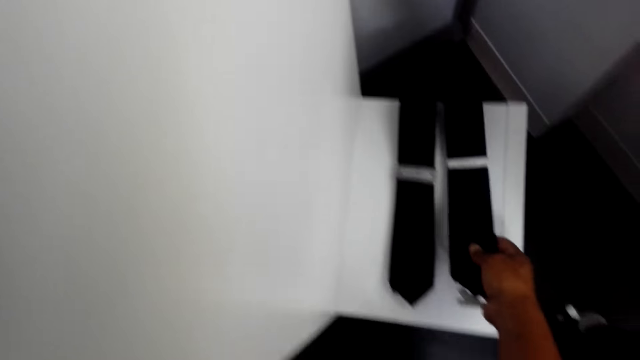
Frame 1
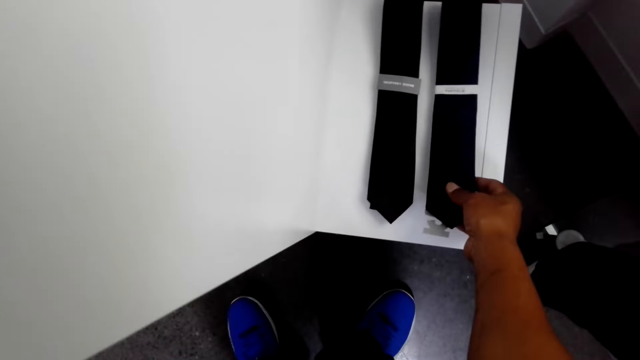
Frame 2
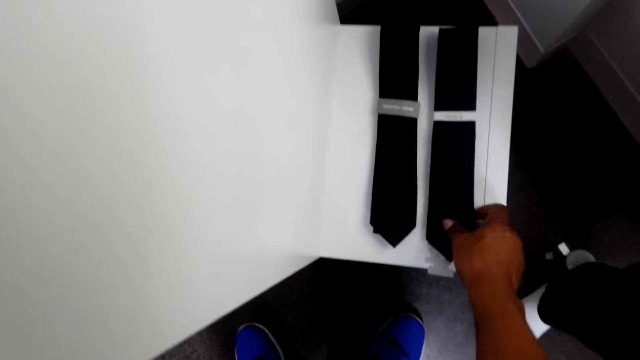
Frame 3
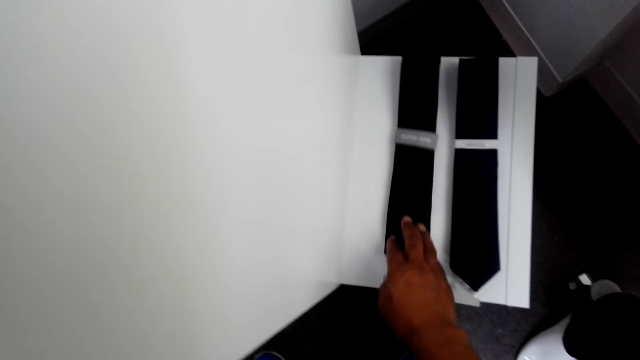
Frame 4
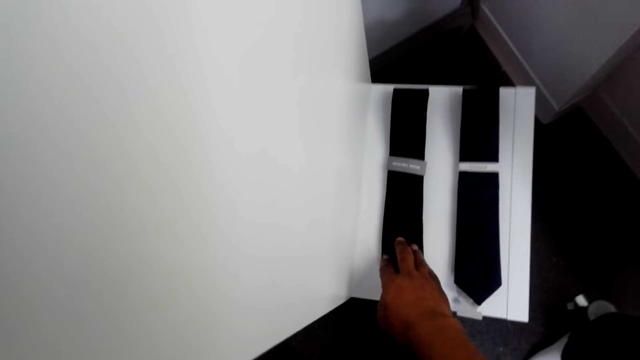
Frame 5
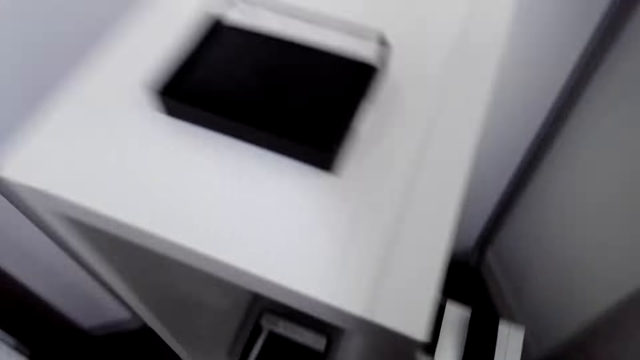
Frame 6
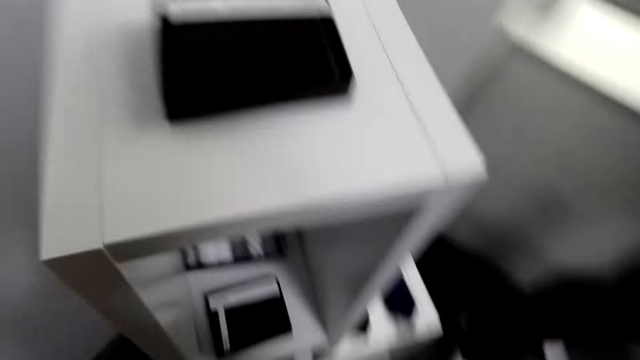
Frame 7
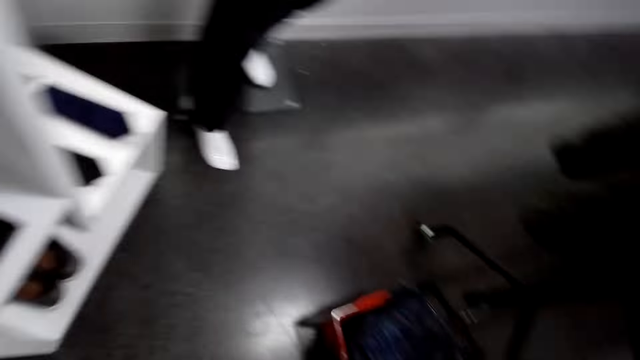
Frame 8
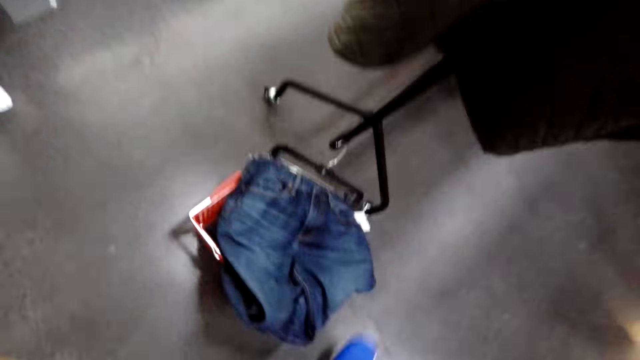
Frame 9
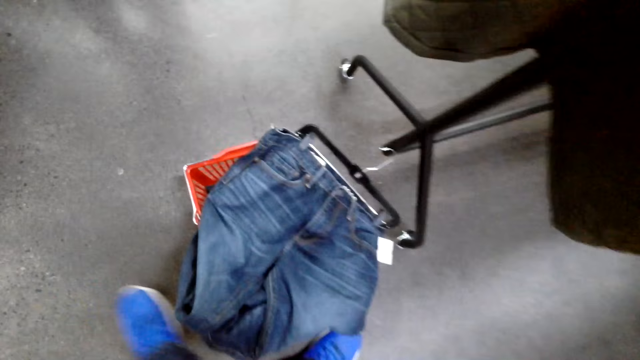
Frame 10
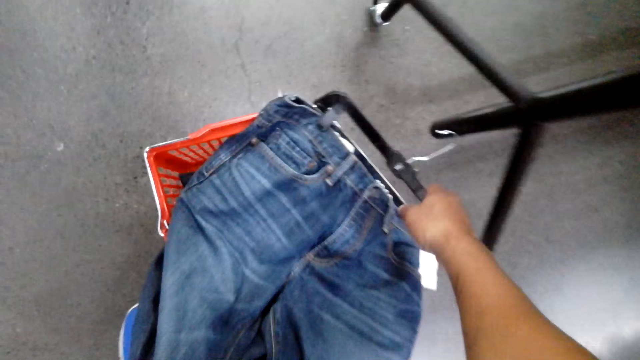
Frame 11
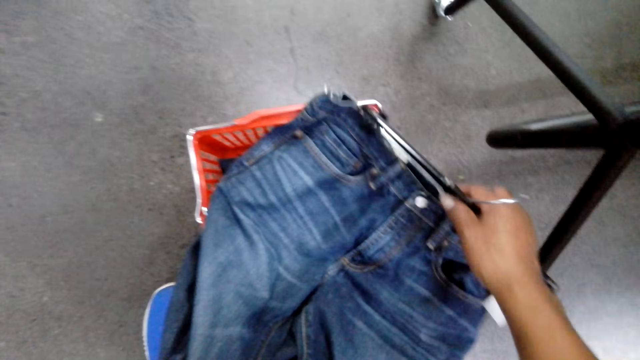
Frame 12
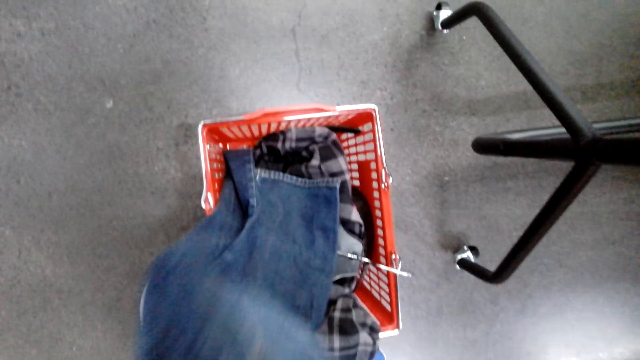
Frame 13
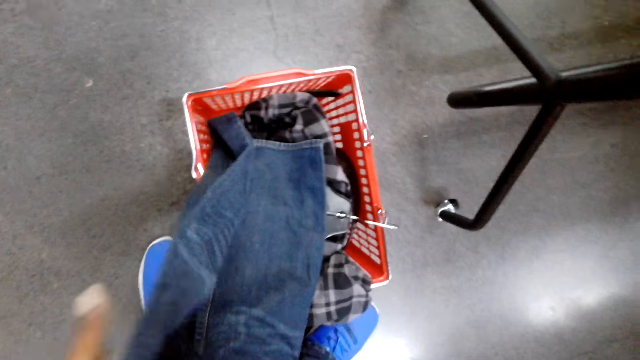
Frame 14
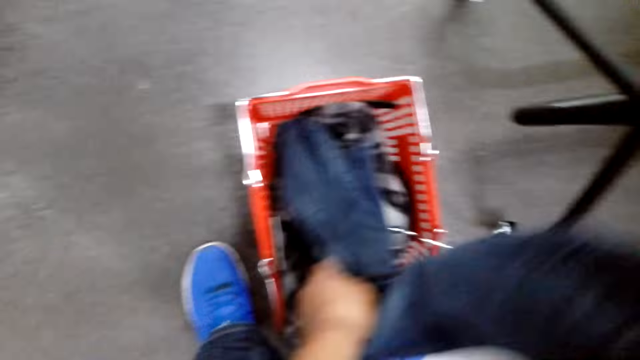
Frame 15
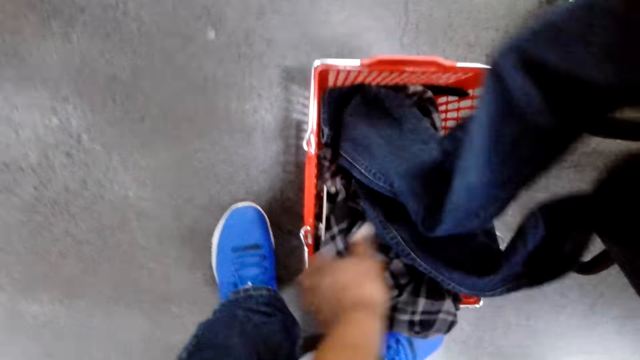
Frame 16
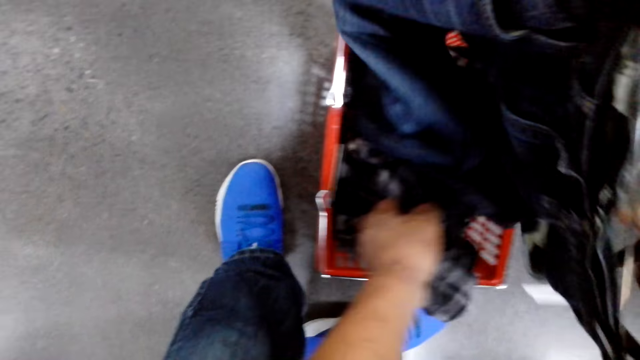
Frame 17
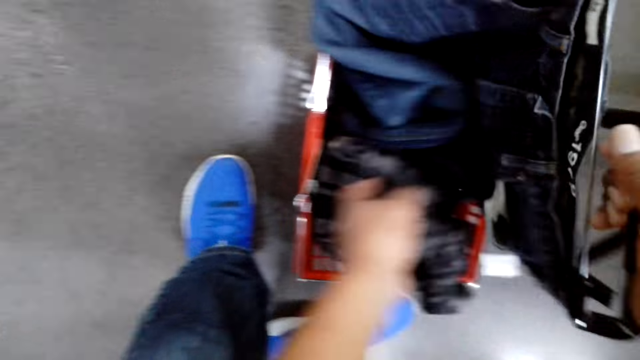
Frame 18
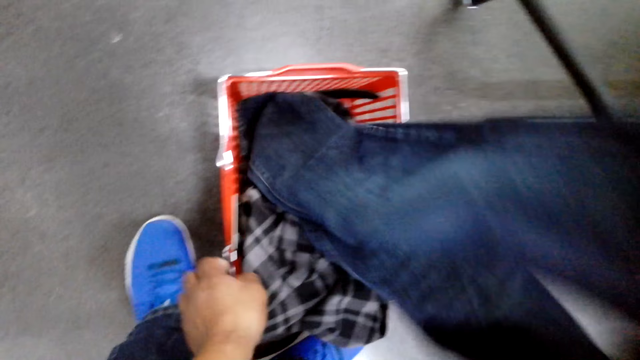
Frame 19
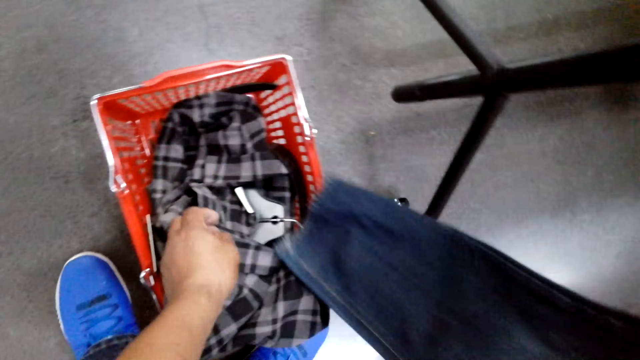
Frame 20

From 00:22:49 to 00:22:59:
The camera wearer puts a tie on the display stand. They take the denim pant.

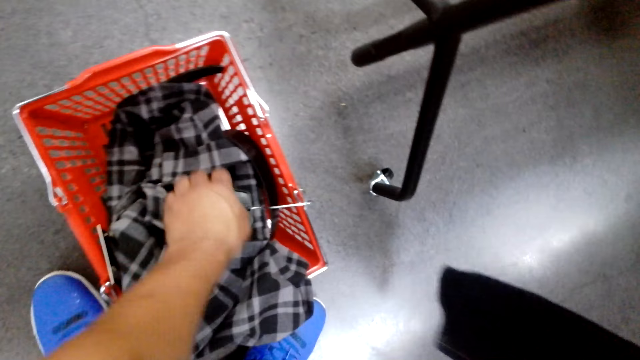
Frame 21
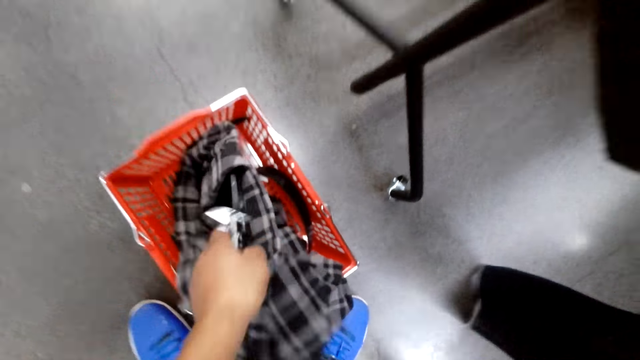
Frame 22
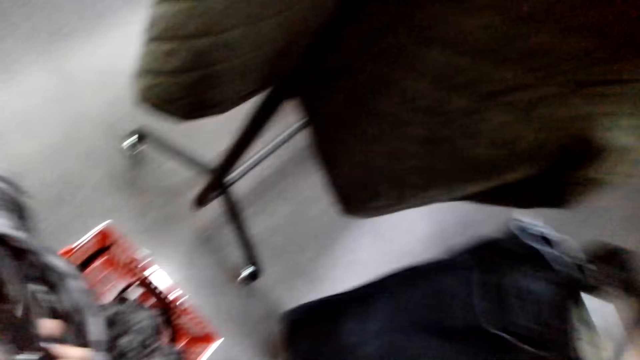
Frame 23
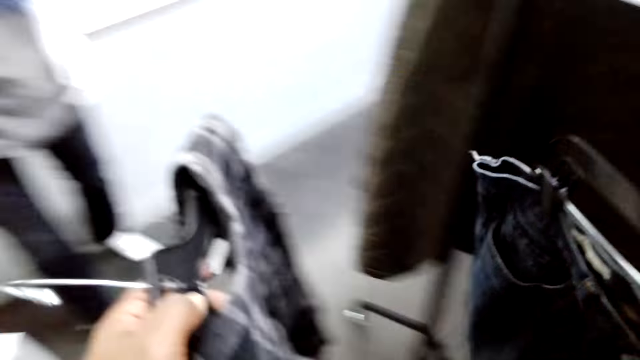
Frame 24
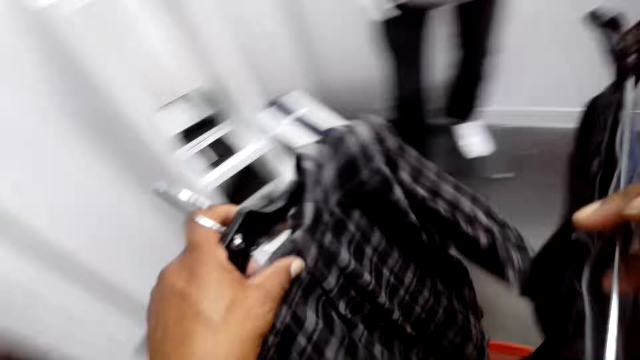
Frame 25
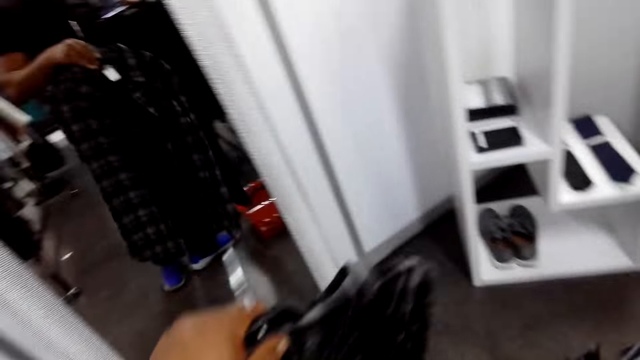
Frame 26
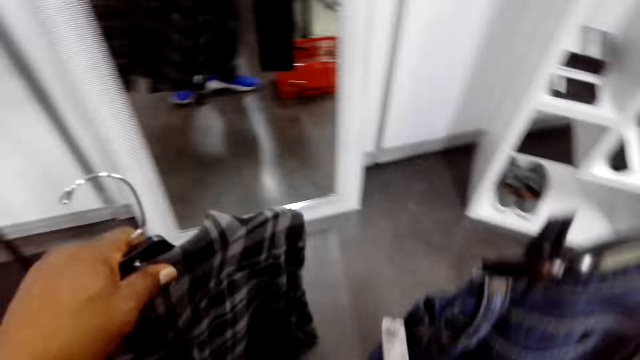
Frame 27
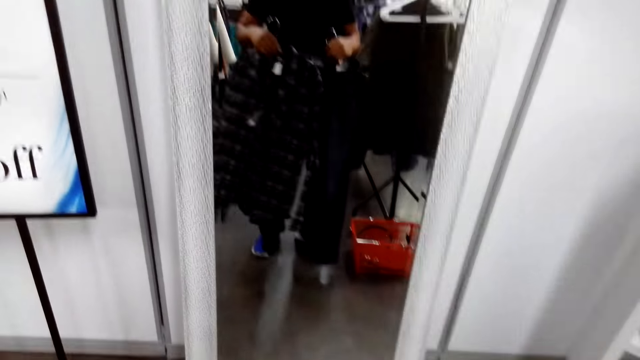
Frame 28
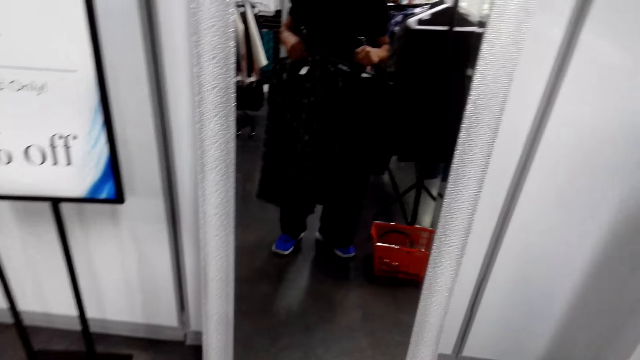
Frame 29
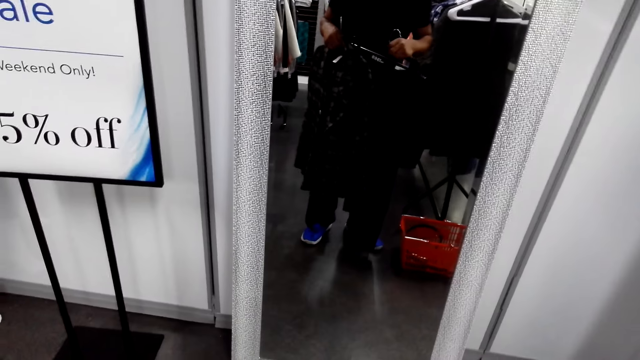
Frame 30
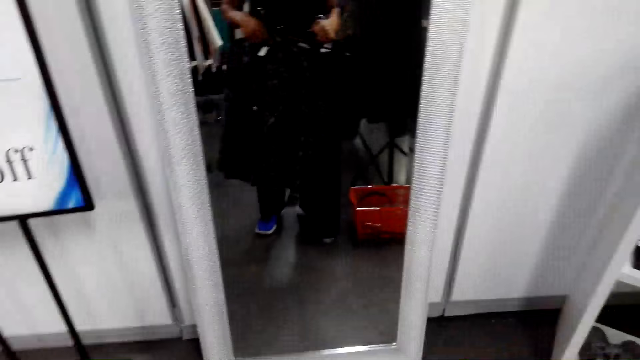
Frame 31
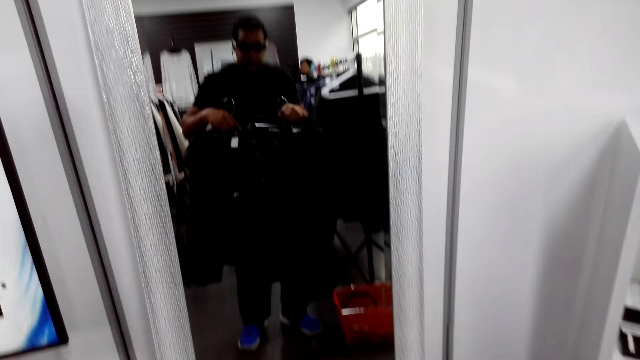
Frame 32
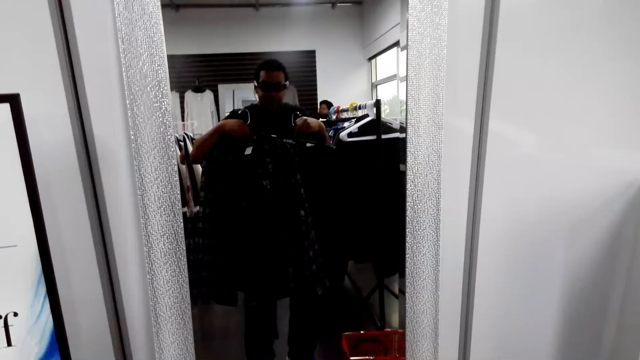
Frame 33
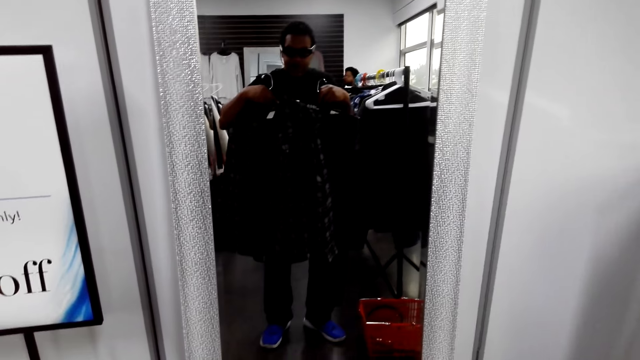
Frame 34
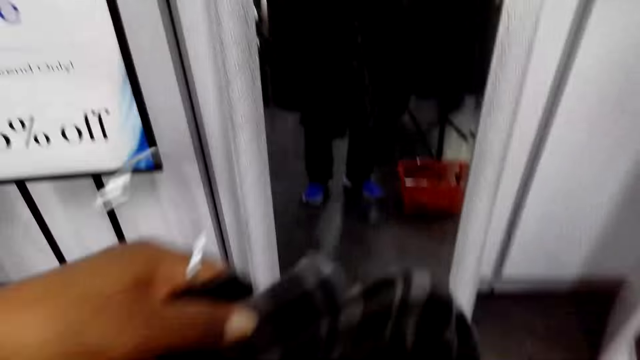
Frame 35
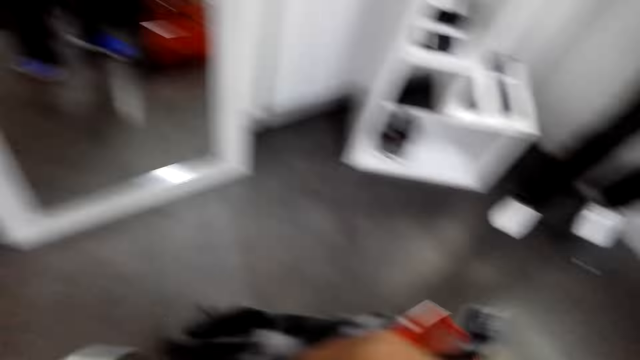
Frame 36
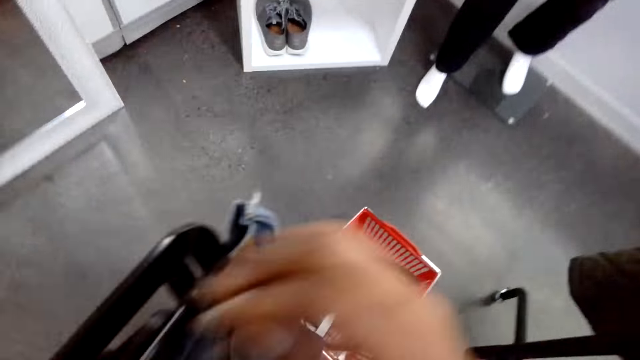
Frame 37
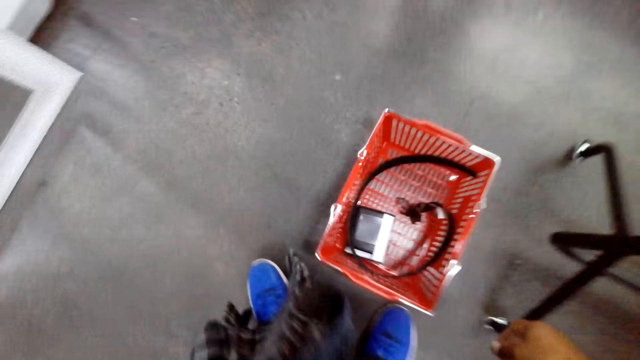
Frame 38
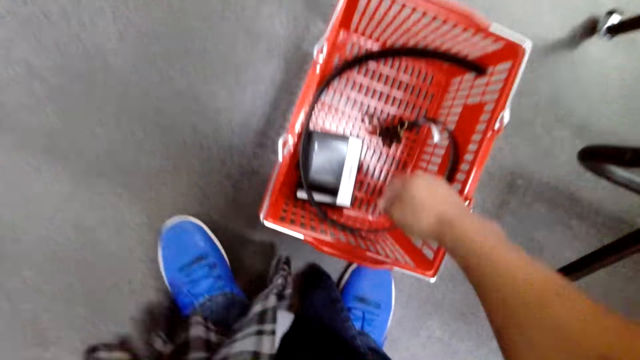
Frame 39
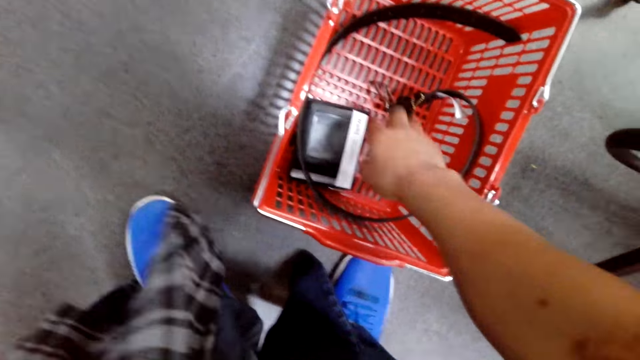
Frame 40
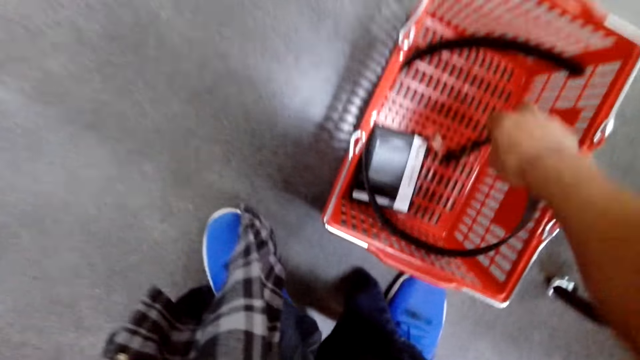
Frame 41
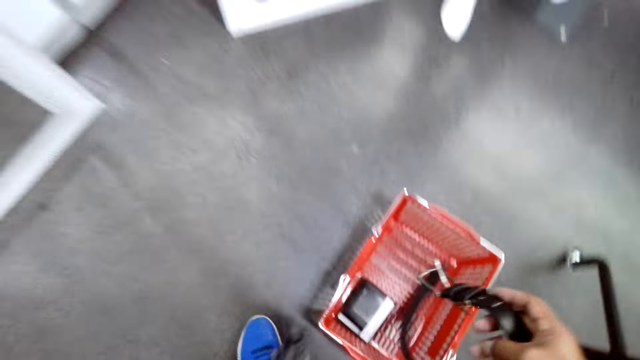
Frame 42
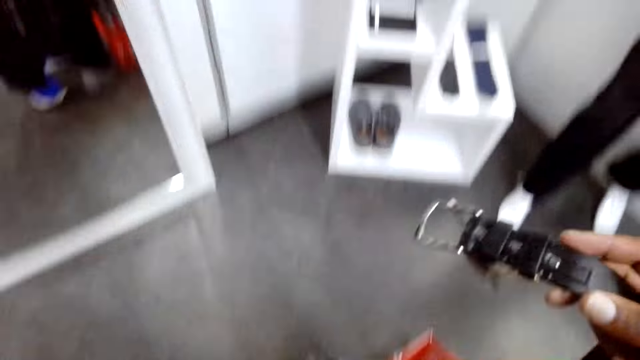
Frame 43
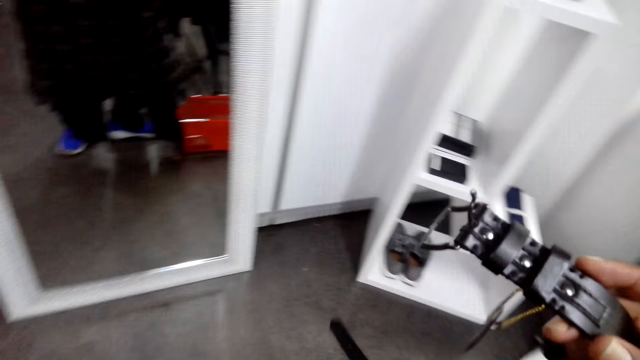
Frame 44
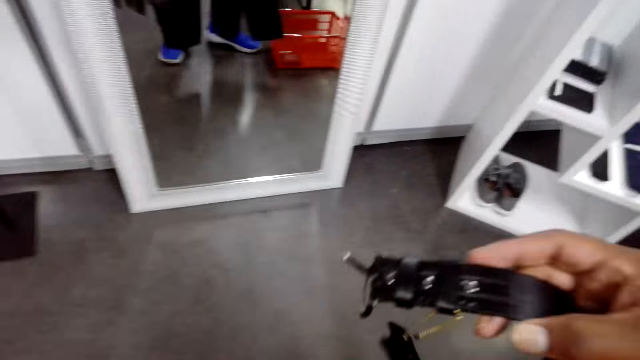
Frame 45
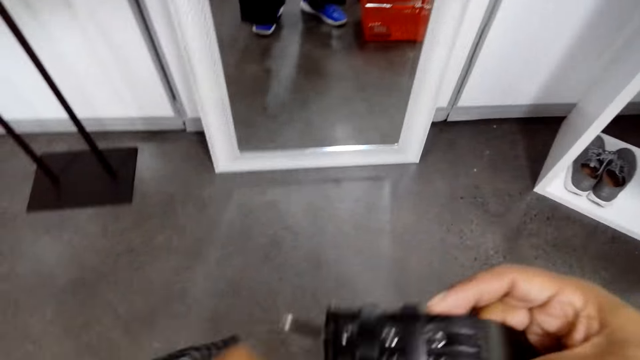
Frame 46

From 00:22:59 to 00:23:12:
The camera wearer takes the shirt. They hold the shirt, hold the denim pant and look in the mirror. They pick a belt.
